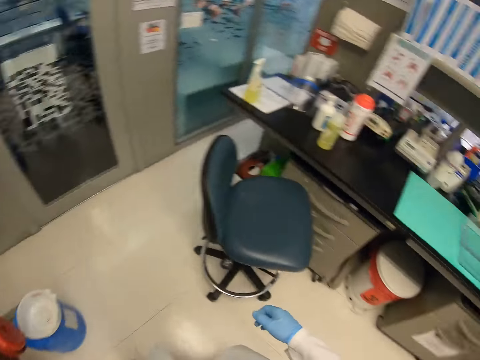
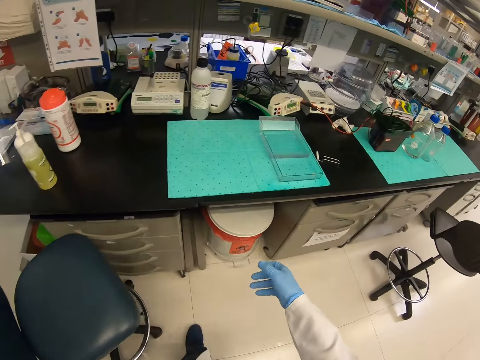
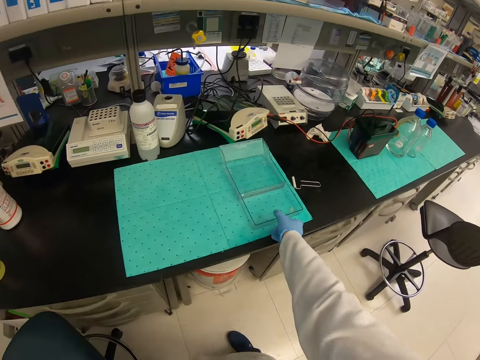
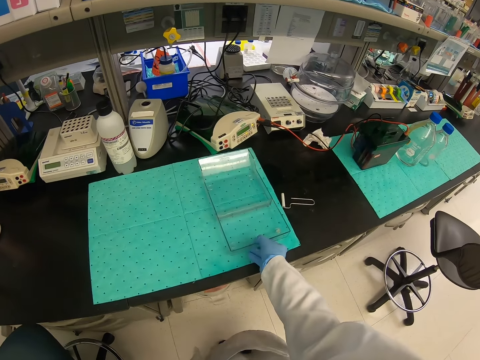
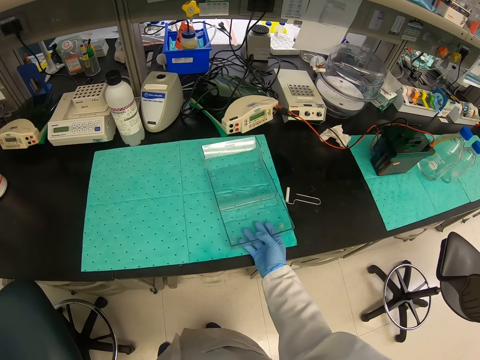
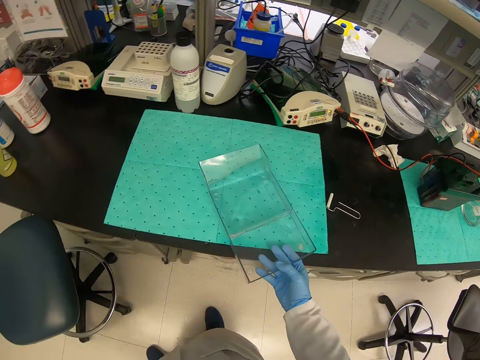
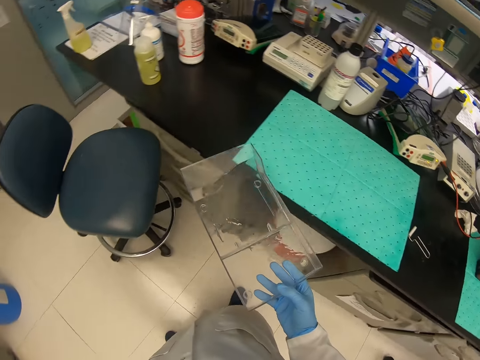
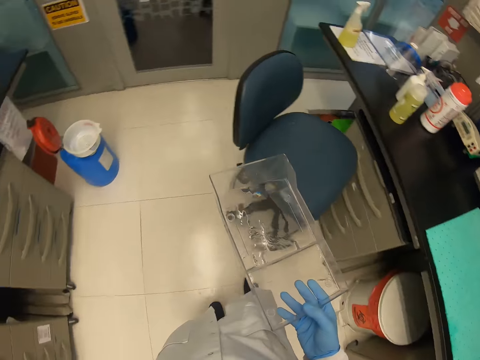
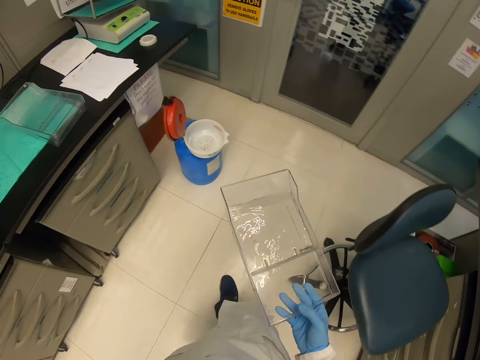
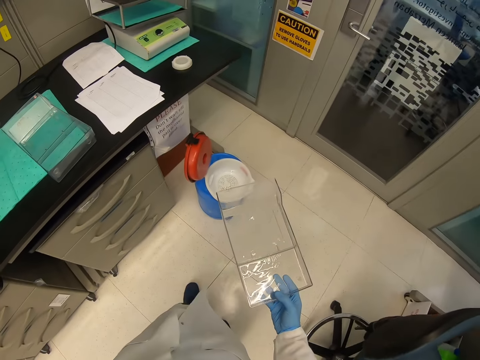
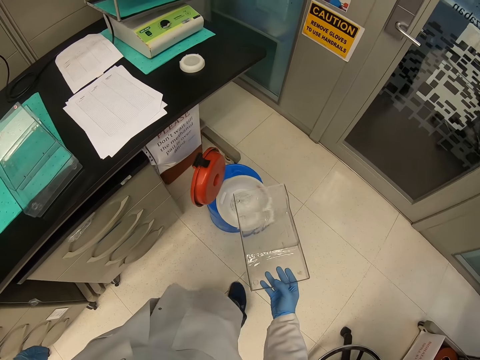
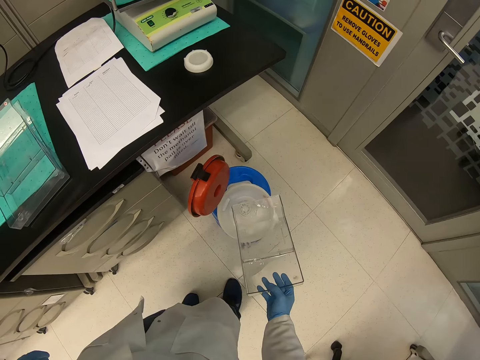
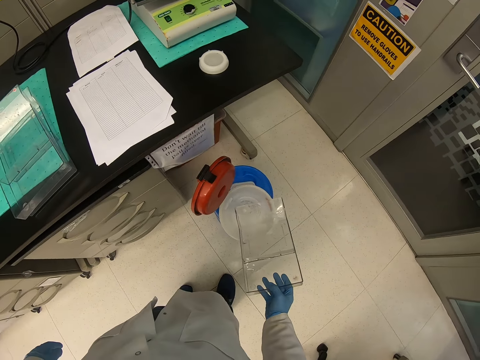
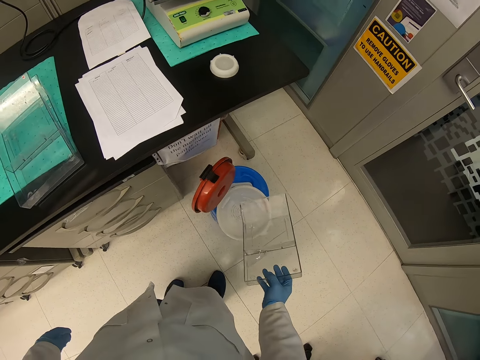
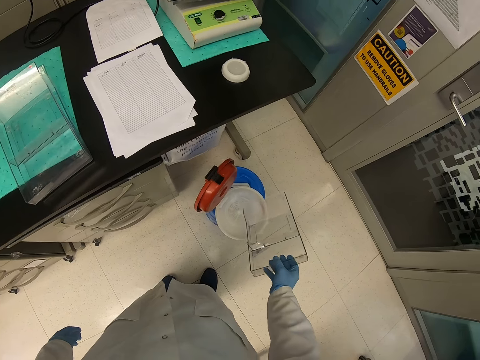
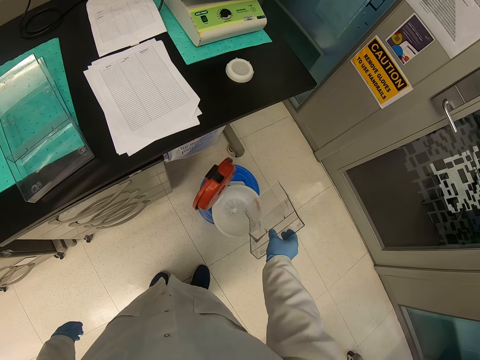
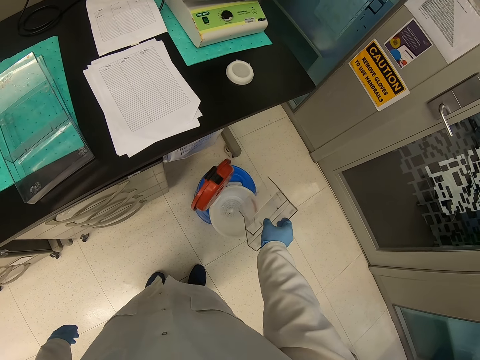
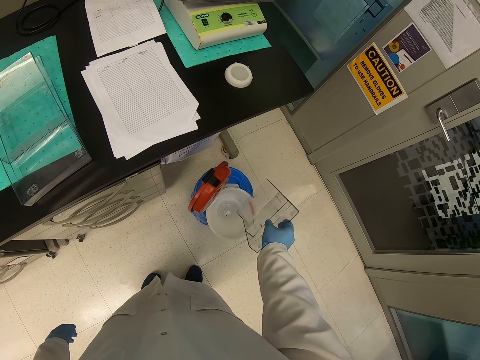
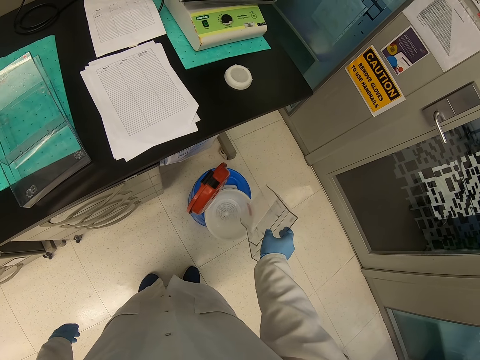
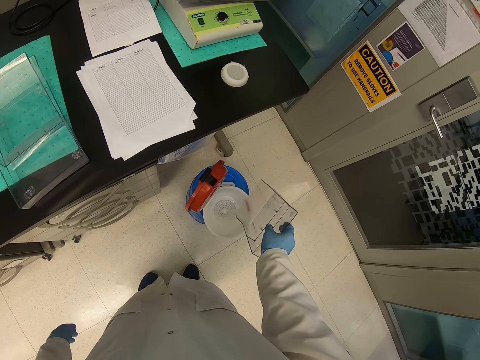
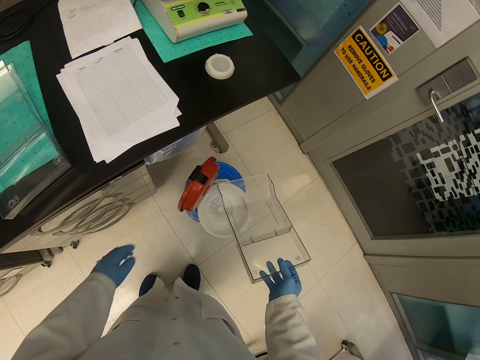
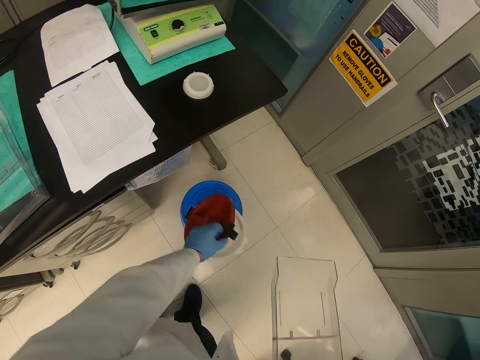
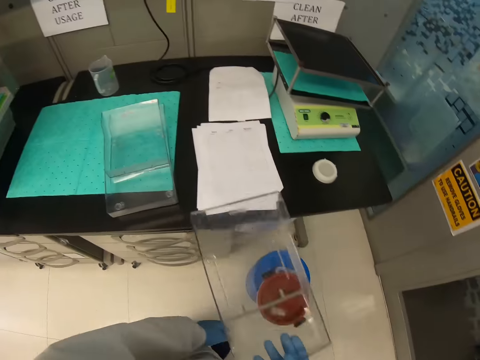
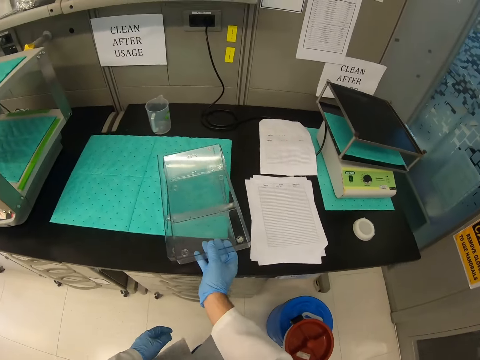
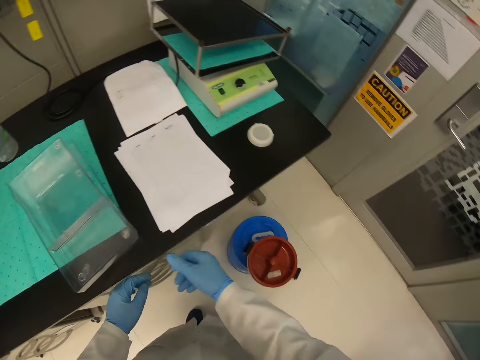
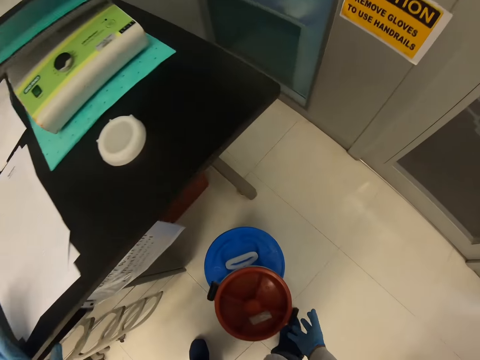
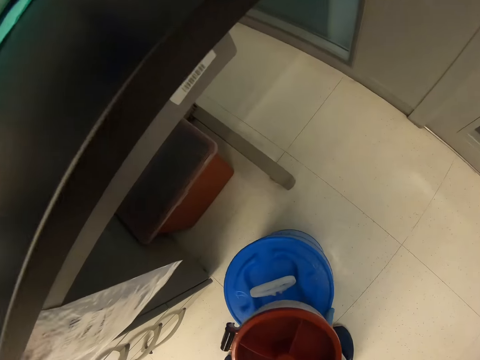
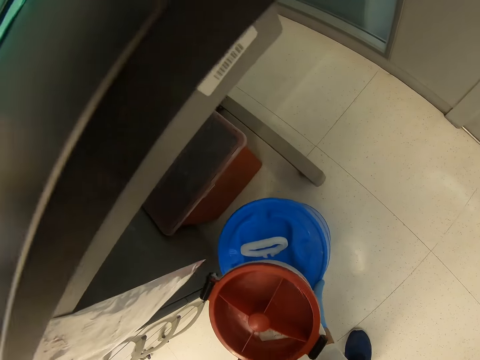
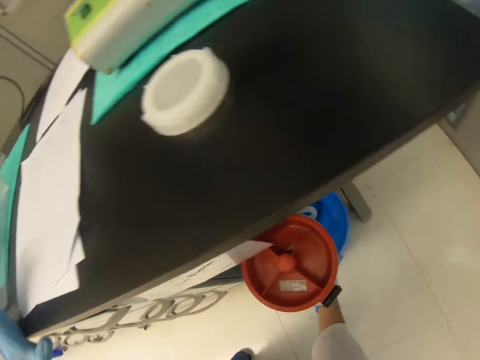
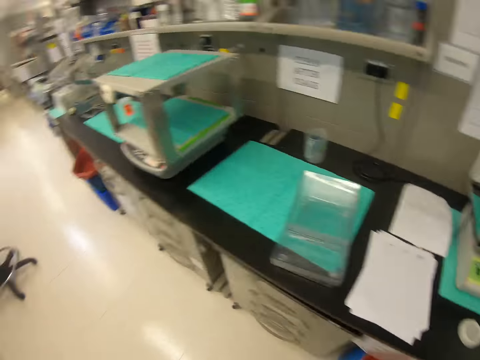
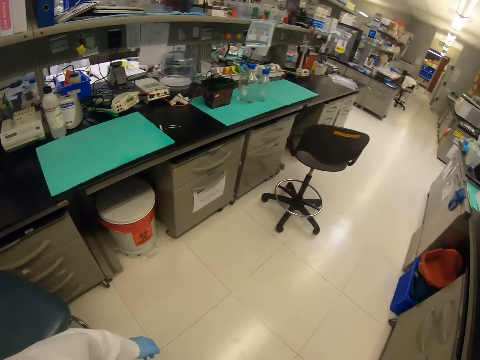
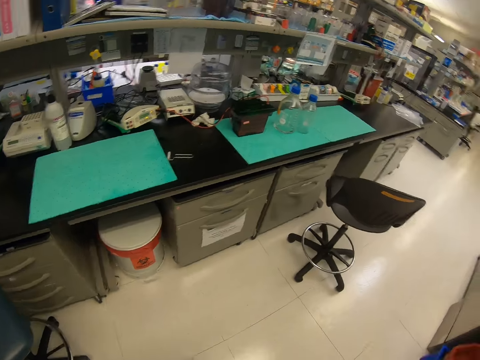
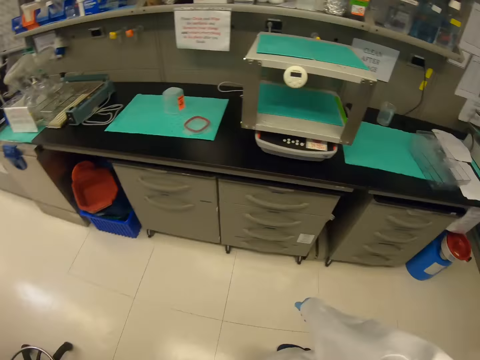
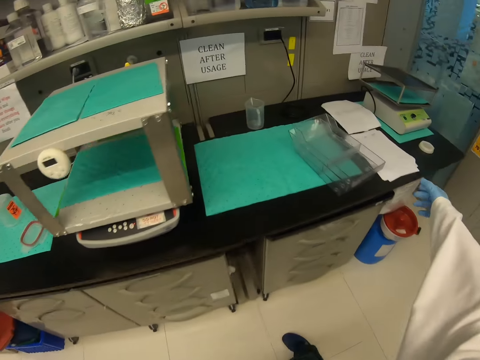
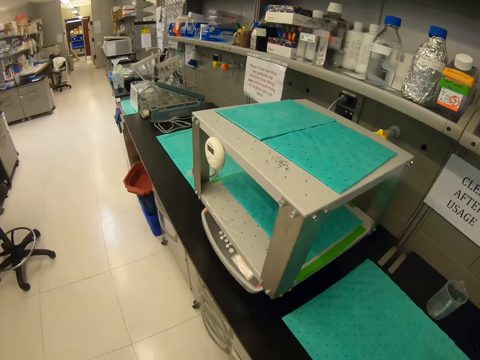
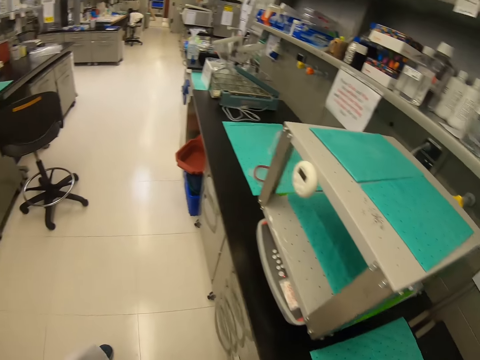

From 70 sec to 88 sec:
The camera wearer walks around the house. They pick up the third clear glass from the table. They walk around the house. They dispose of water from the glass into the container. They close the lid. They put the third clear glass on top of the second glass. They return the container under the table. They push the container under the table. They look around the house.

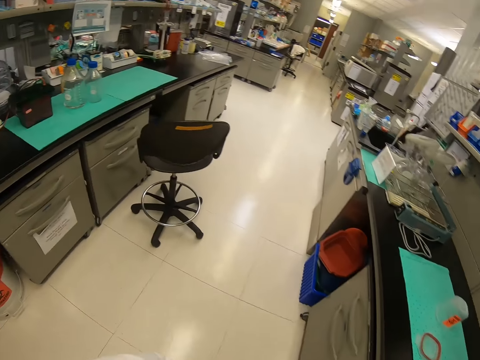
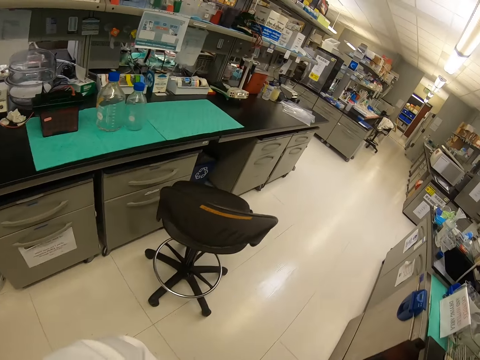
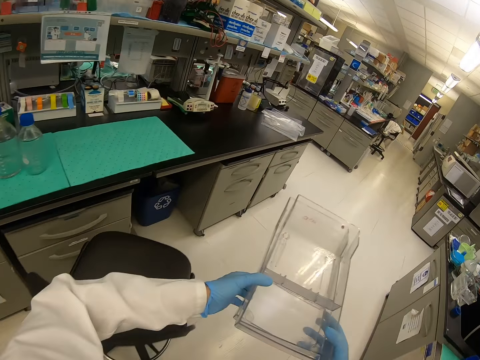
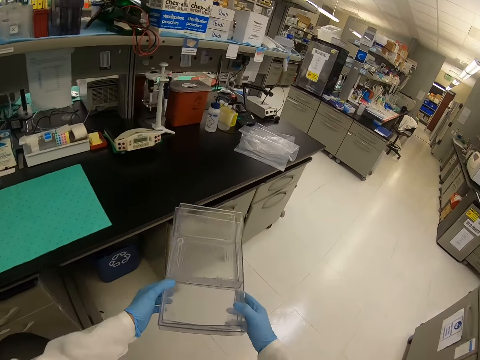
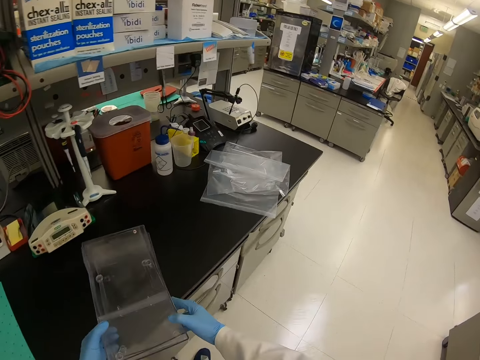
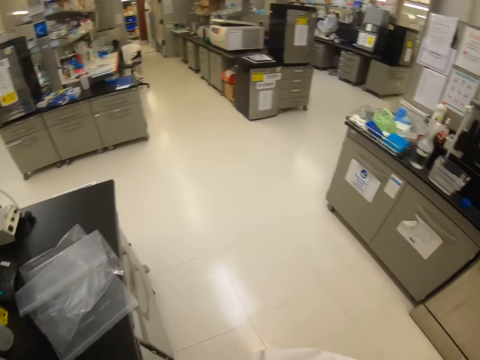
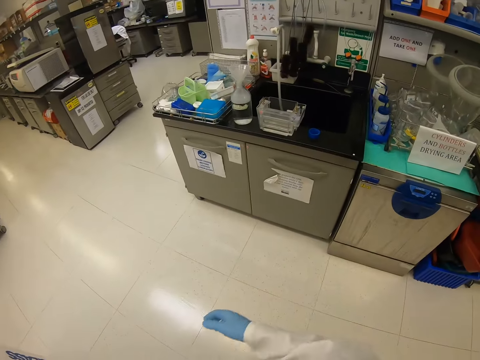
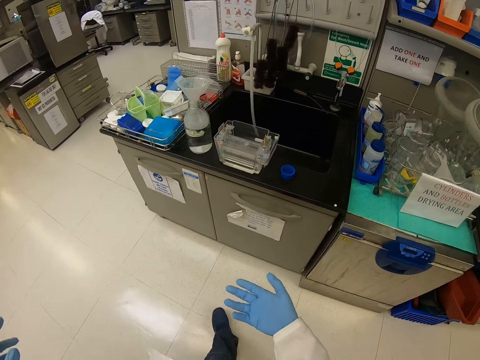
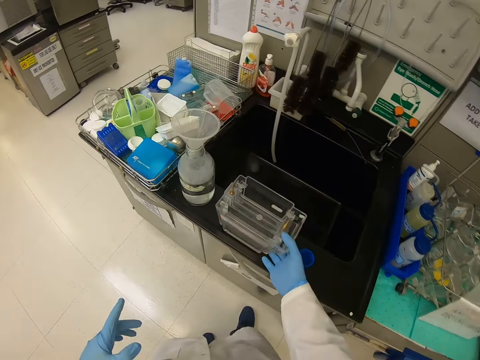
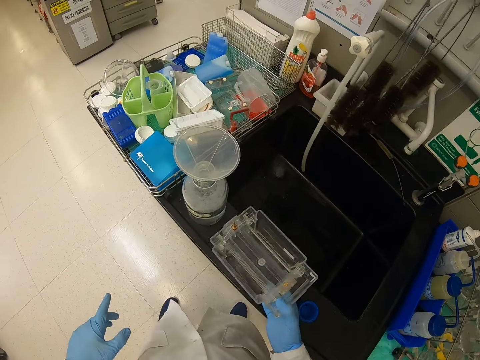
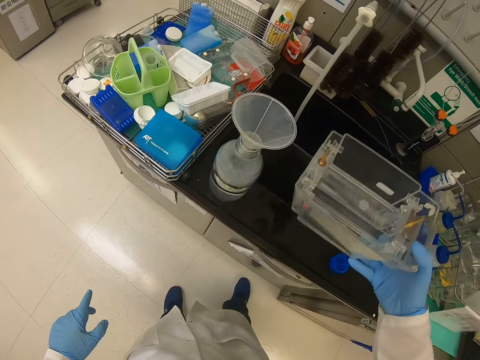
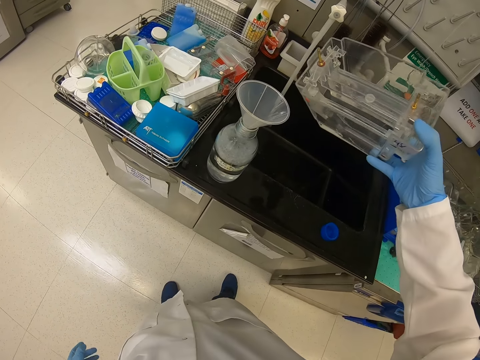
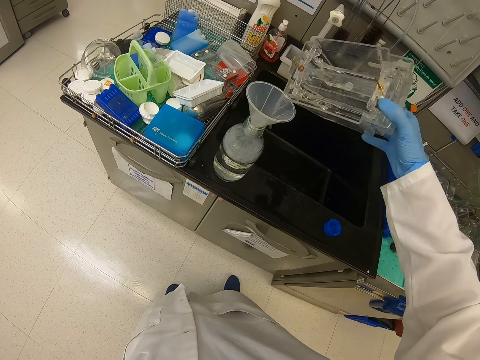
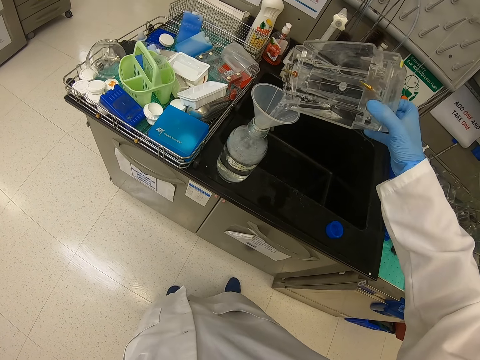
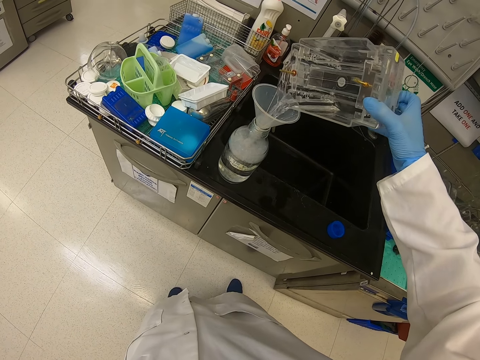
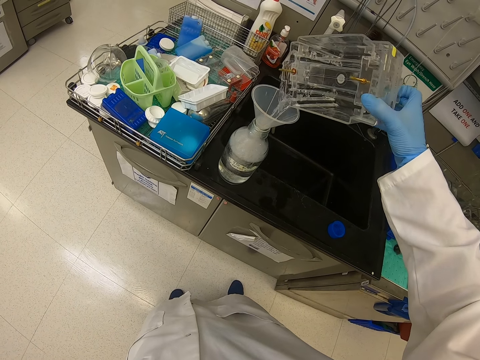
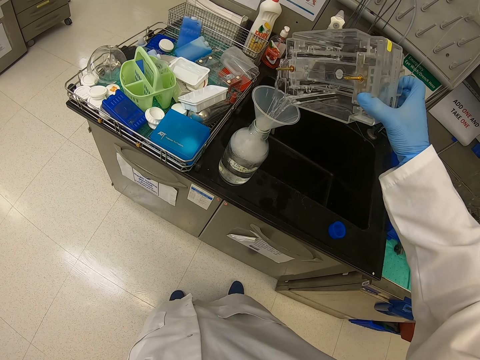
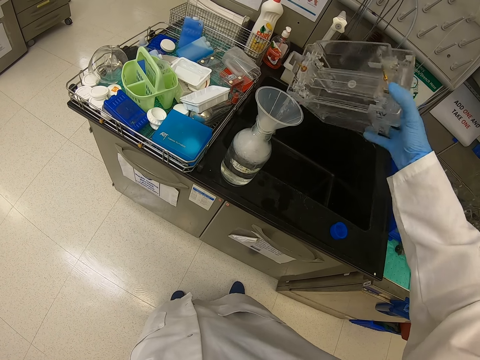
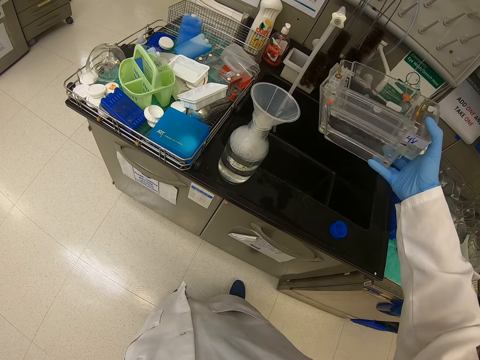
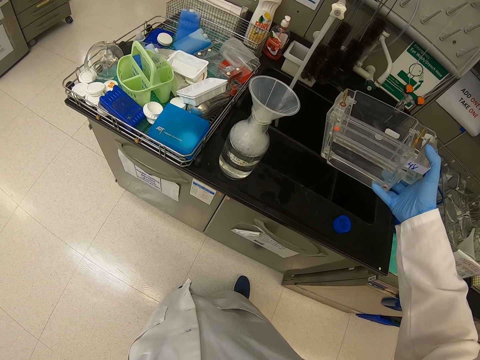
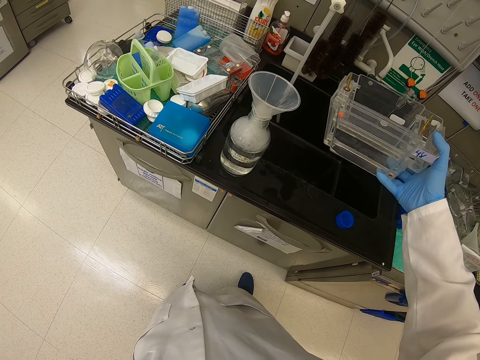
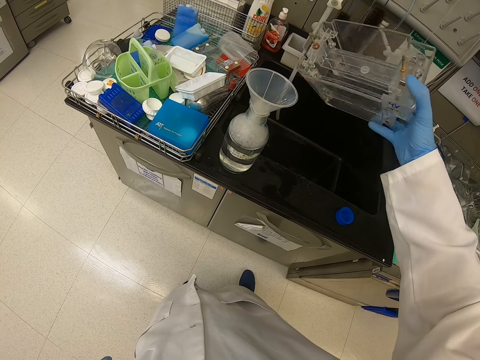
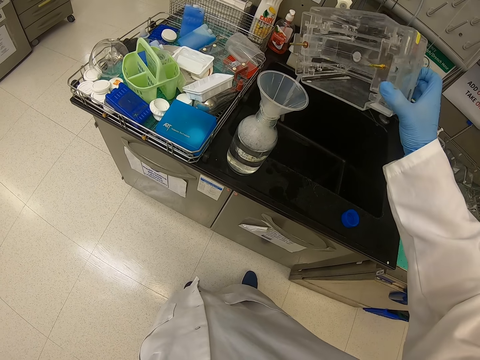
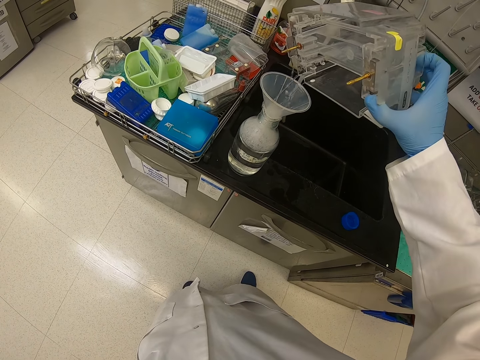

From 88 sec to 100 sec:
The camera wearer walks around the house. They put something on the table. They walk around the house. They take containers. They pour water in a jar.
